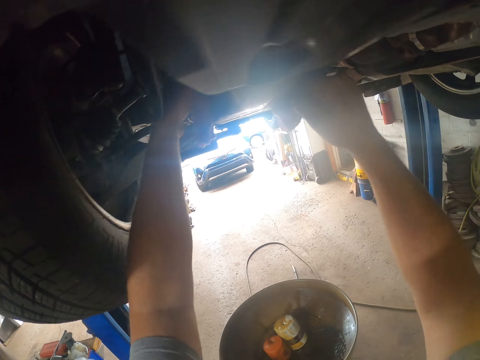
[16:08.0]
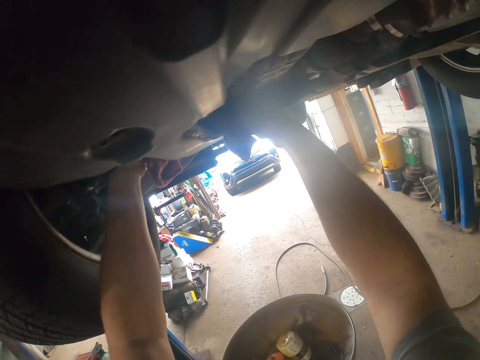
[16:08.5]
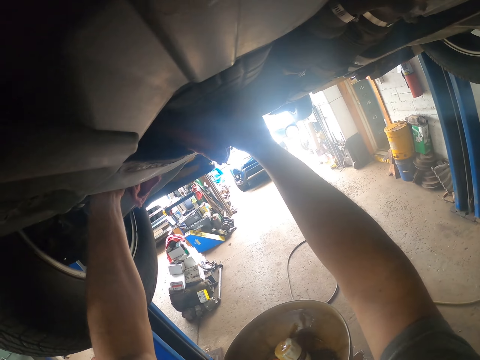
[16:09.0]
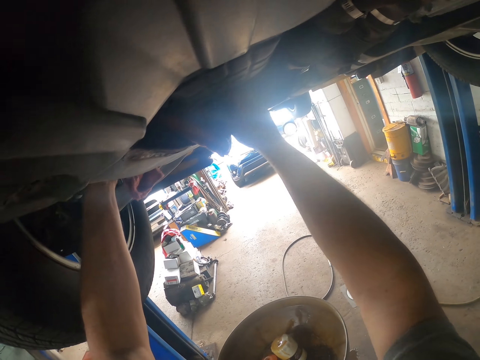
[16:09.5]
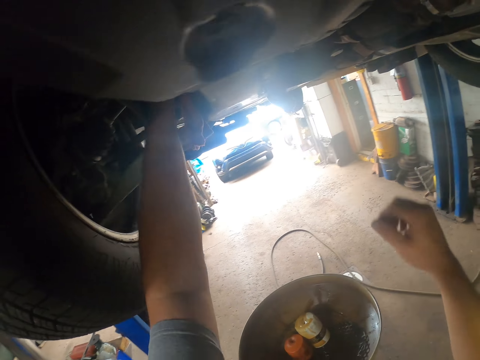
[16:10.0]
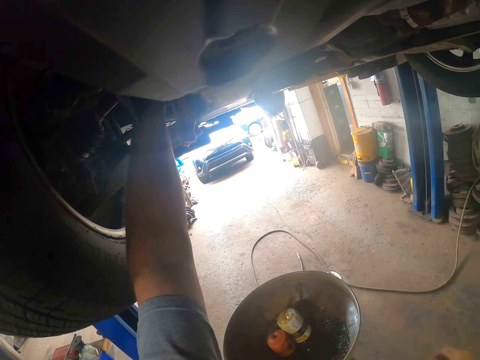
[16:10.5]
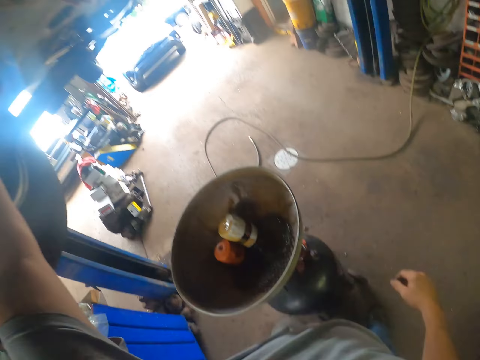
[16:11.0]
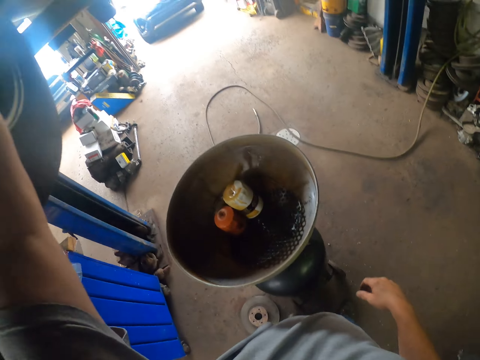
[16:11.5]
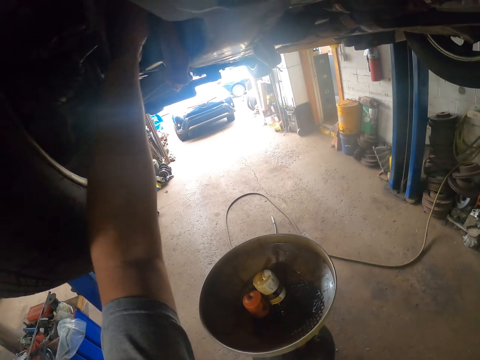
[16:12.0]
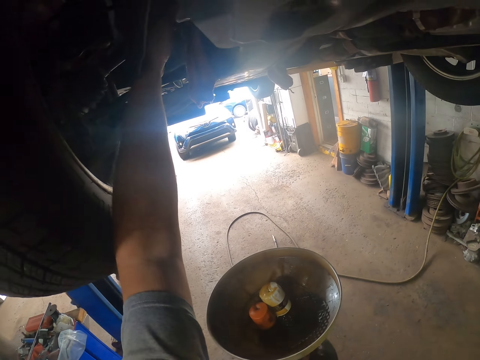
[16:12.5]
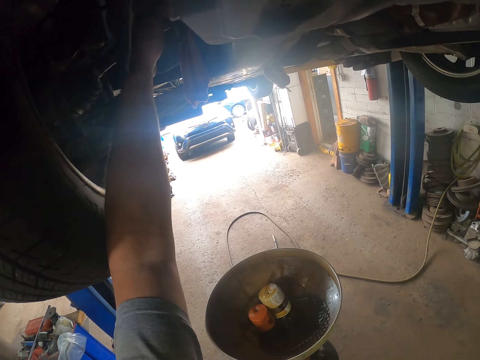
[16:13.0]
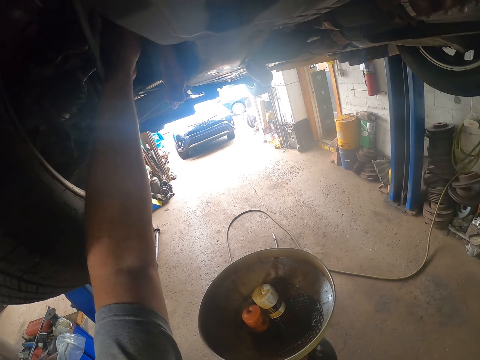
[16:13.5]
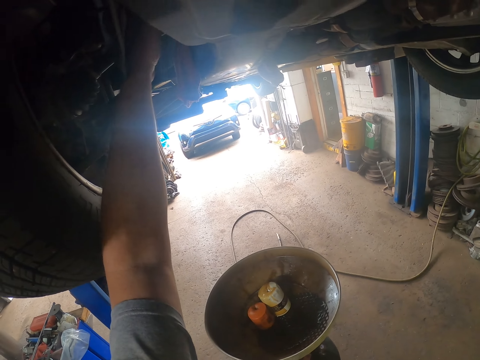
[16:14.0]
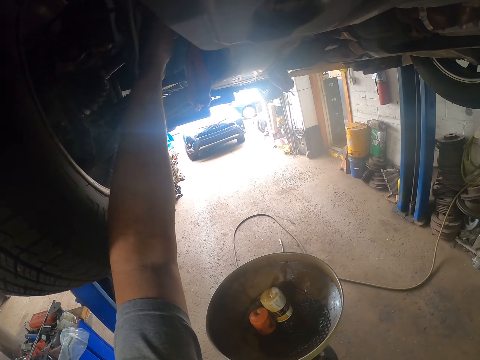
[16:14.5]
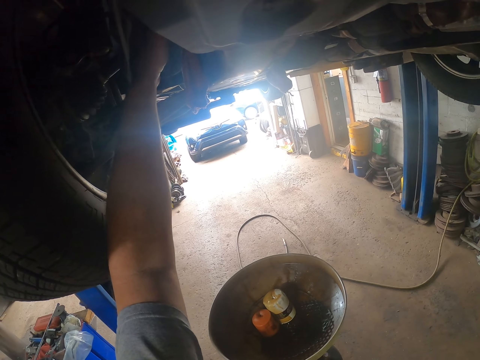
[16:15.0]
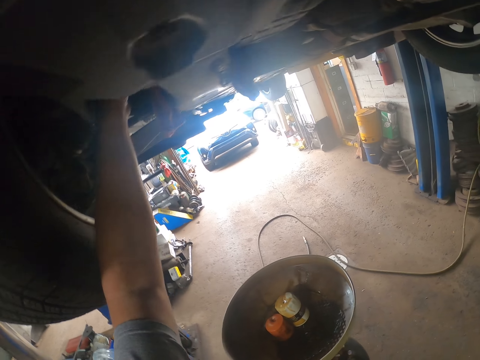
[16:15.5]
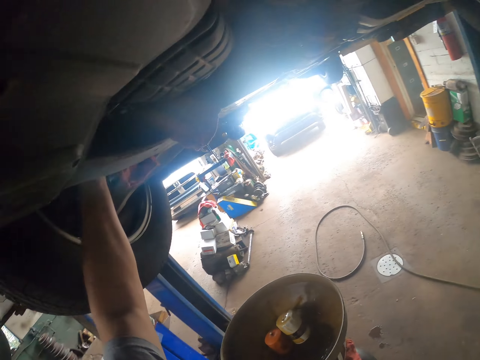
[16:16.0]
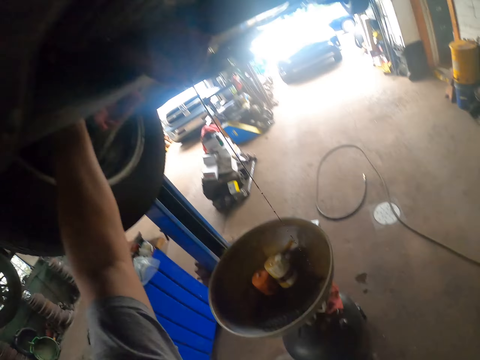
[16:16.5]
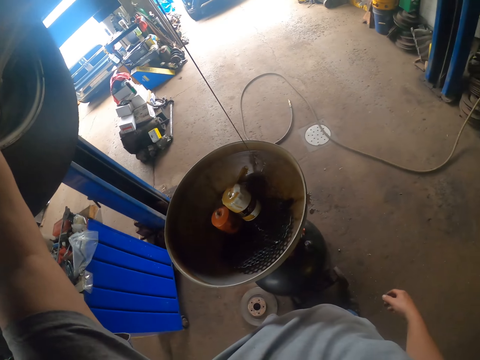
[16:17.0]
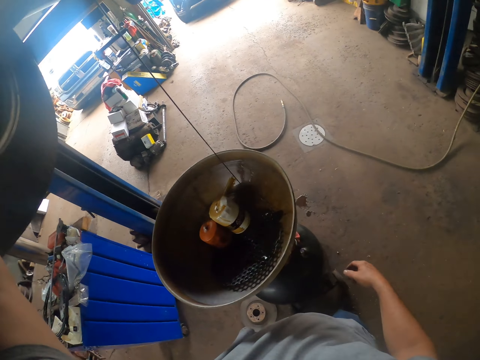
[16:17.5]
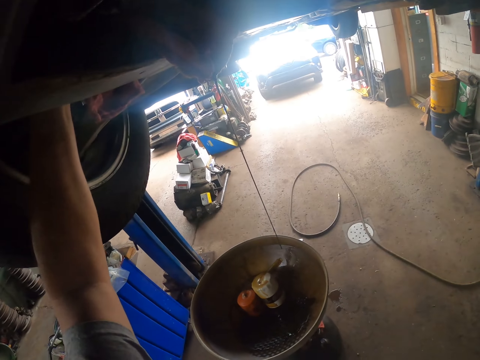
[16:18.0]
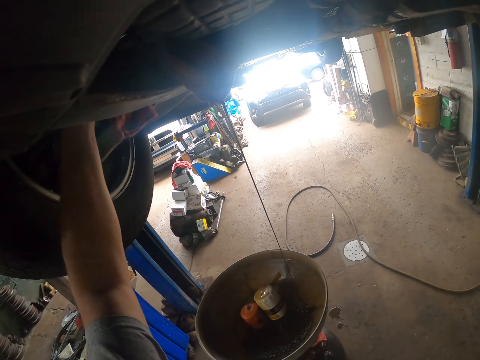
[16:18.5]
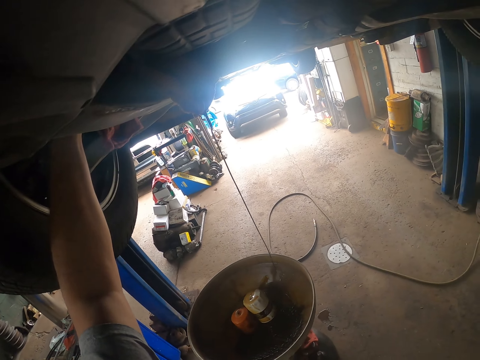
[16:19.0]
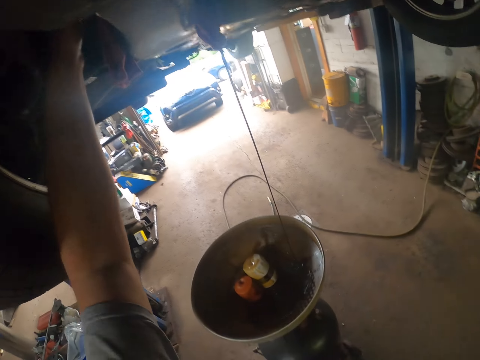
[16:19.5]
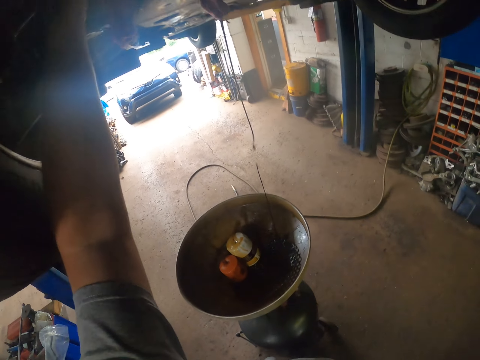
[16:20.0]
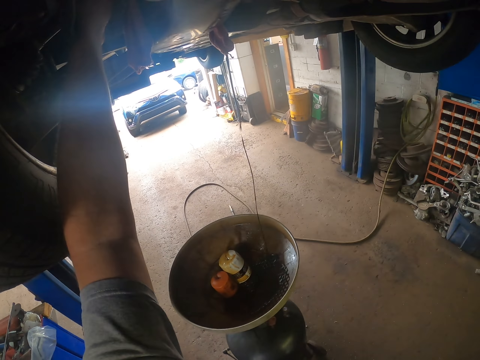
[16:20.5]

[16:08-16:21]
The camera wearer adjusts the towel with both hands.

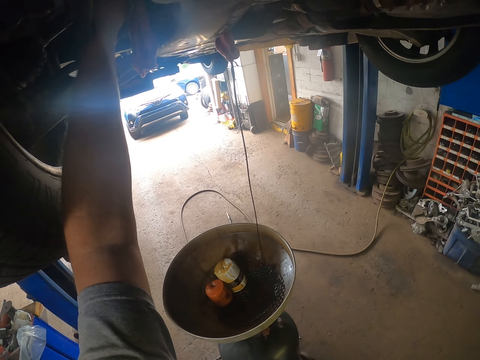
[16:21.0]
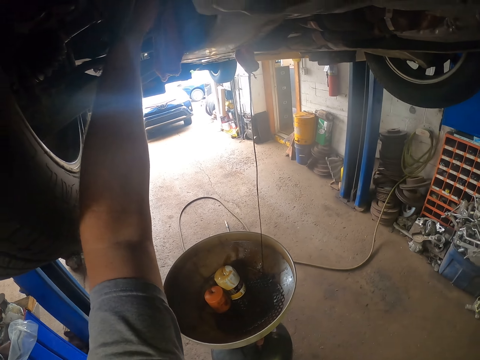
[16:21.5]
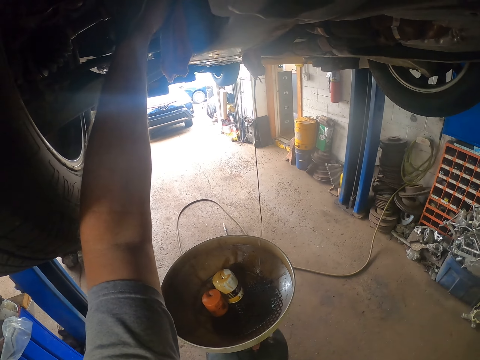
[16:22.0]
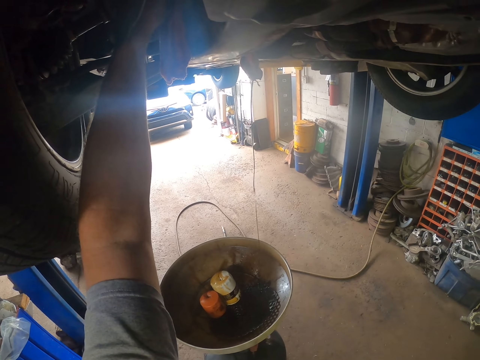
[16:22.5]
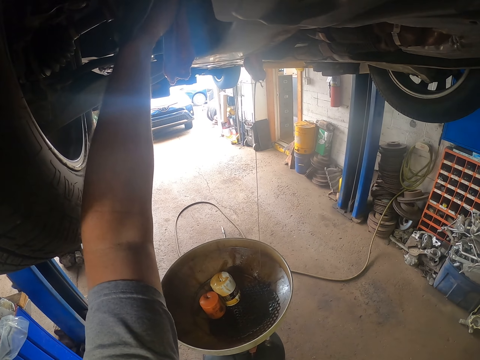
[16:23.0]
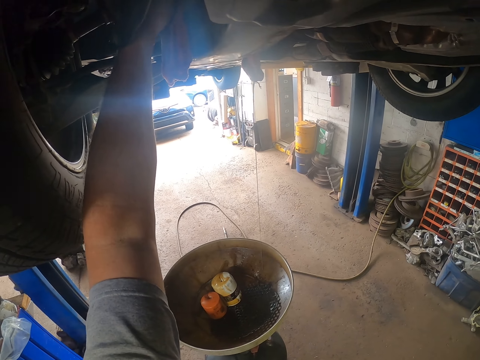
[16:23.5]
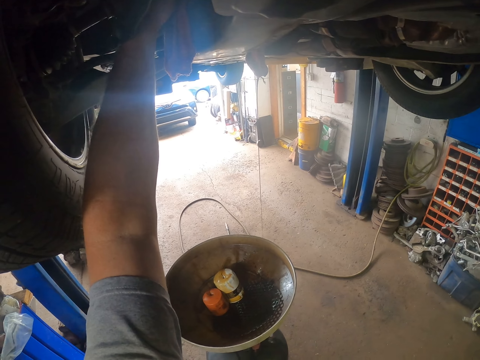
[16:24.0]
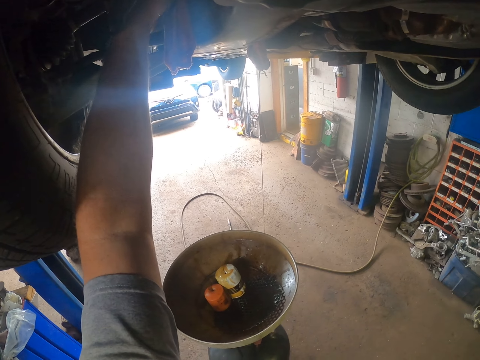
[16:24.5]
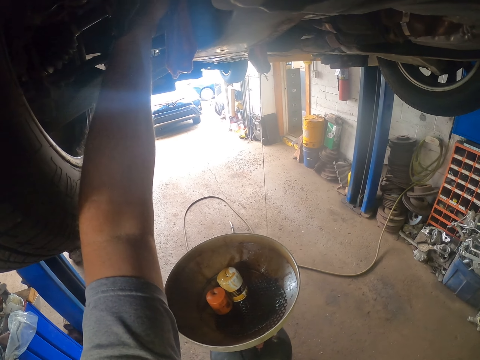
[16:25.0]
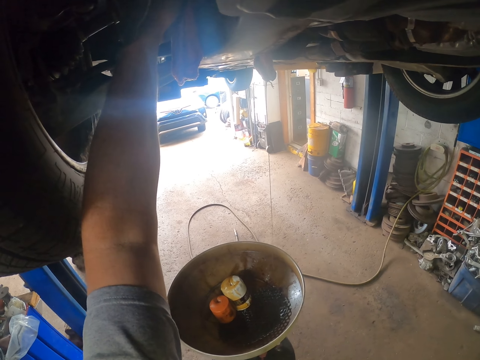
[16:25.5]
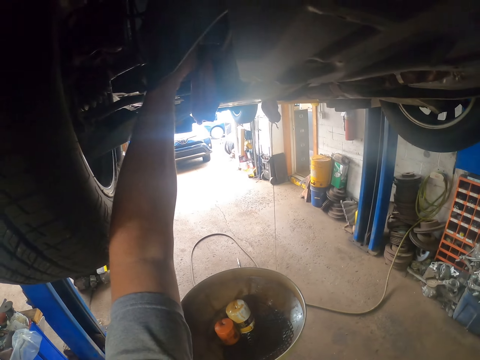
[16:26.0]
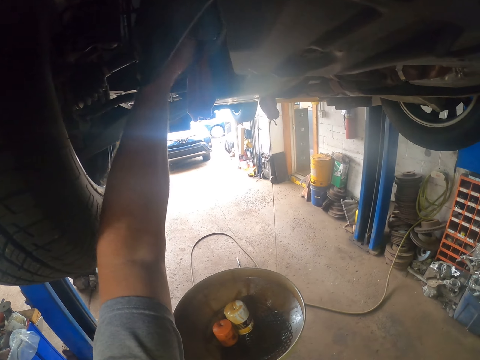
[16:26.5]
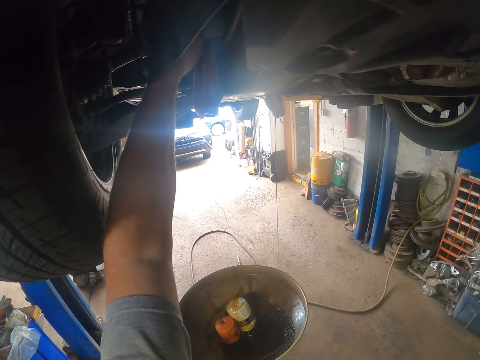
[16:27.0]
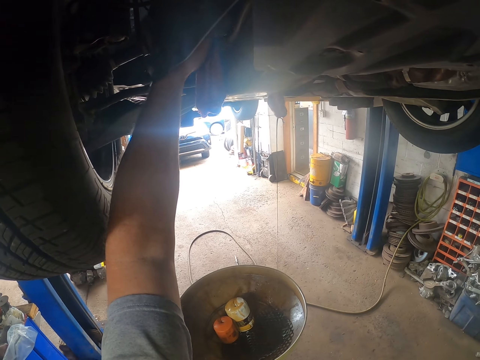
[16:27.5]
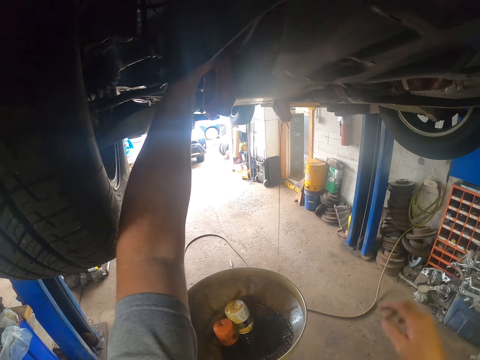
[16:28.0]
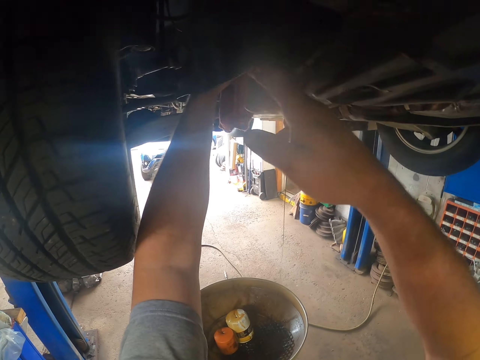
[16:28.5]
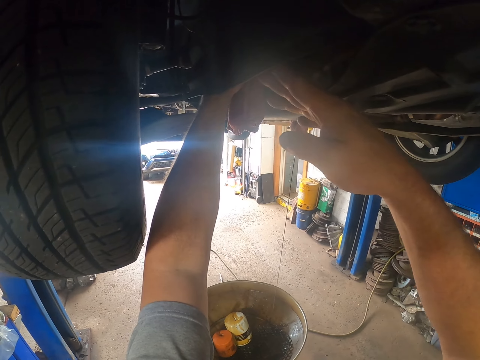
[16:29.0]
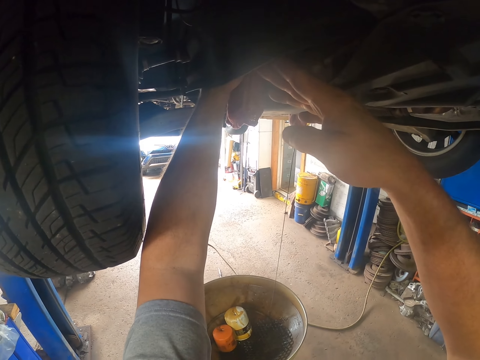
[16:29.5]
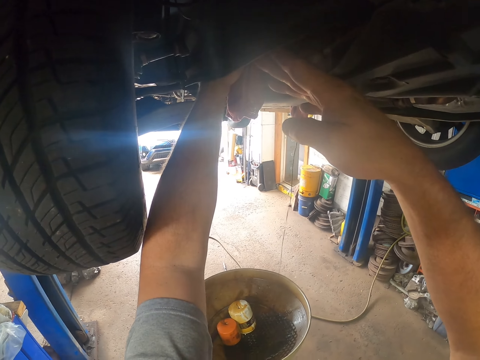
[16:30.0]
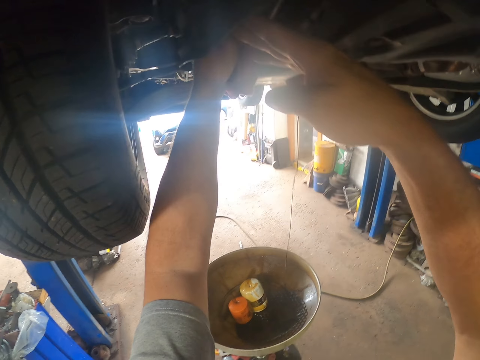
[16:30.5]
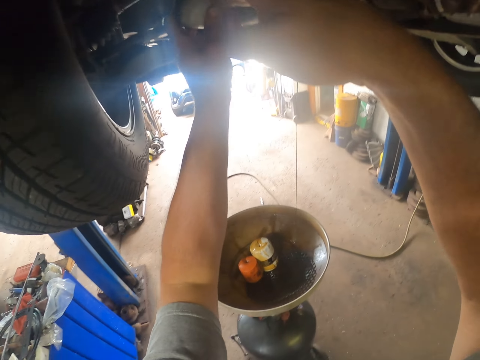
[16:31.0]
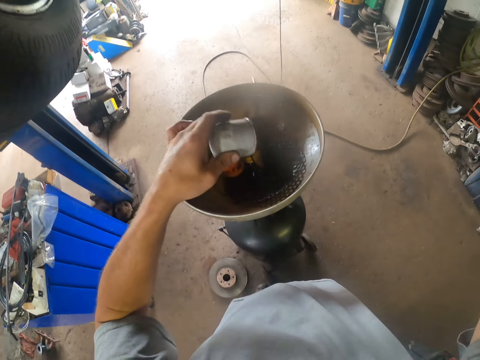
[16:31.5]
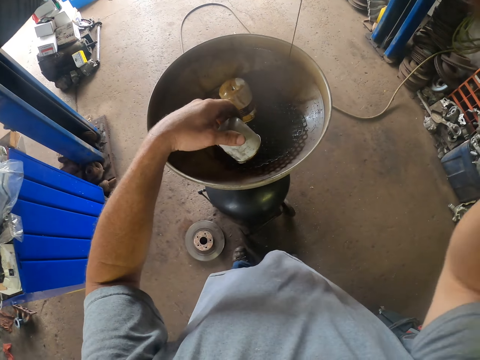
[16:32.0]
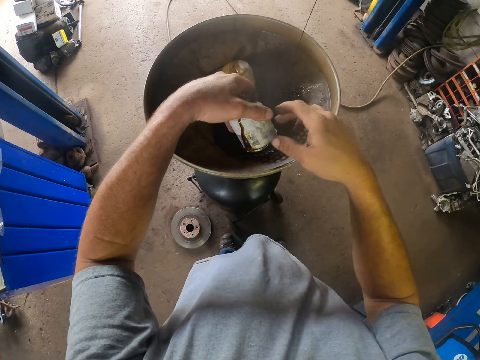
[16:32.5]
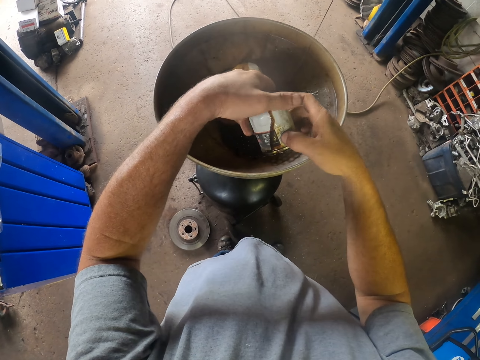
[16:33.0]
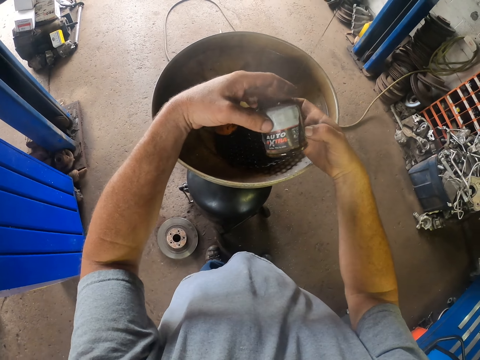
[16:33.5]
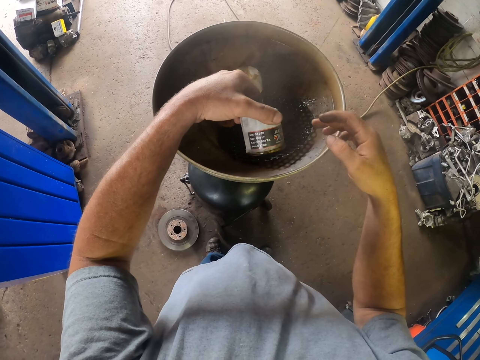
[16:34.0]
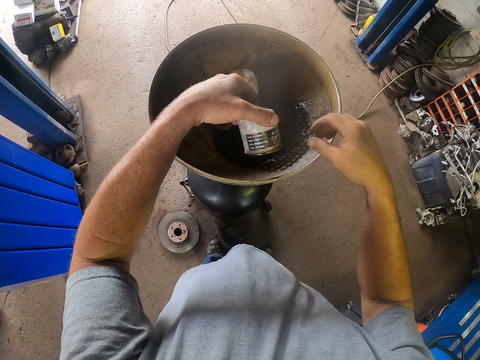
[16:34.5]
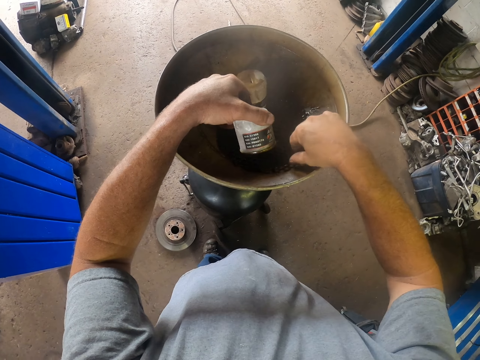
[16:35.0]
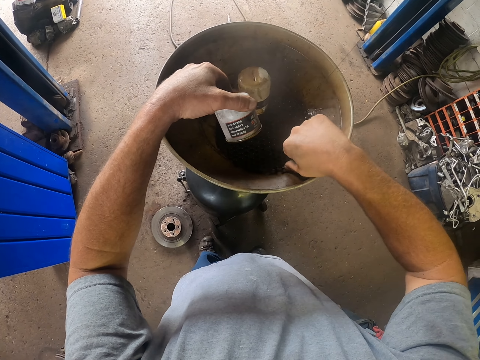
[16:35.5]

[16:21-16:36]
The camera wearer opens the tin beneath the car with his left hand. He feels the car with his right hand. He removes the container from the car with his left hand. He puts the cup in the oil holder basin. He adjusts the container with both hands.
